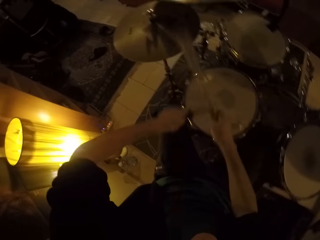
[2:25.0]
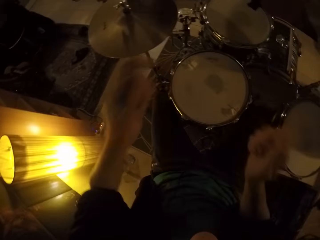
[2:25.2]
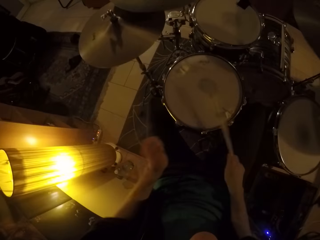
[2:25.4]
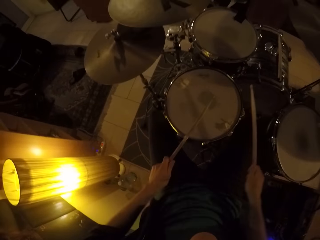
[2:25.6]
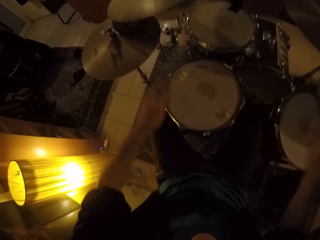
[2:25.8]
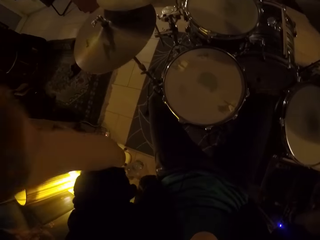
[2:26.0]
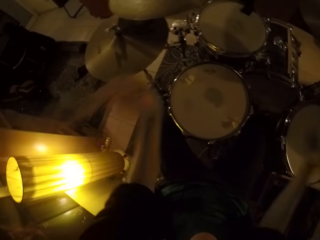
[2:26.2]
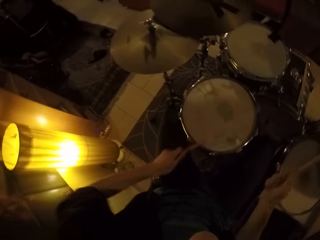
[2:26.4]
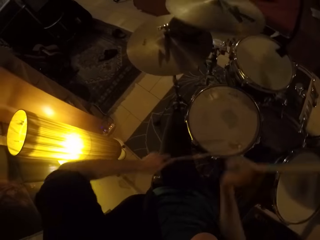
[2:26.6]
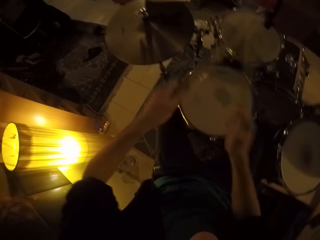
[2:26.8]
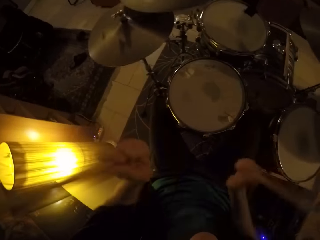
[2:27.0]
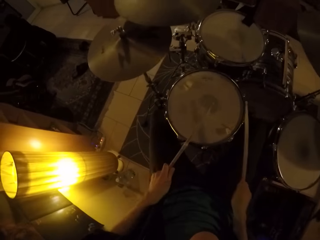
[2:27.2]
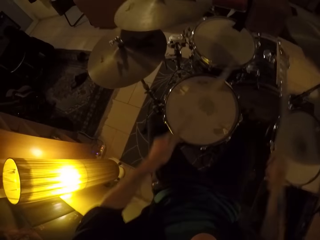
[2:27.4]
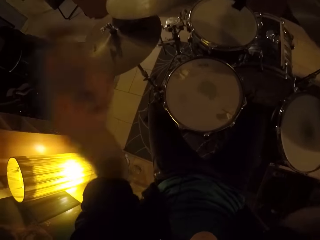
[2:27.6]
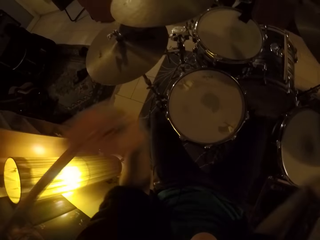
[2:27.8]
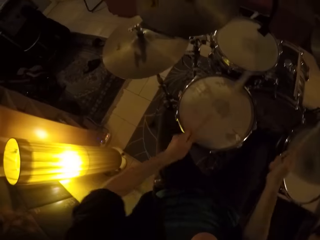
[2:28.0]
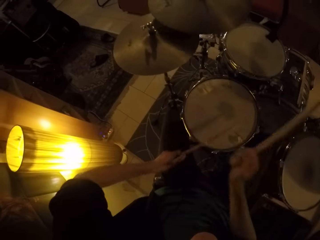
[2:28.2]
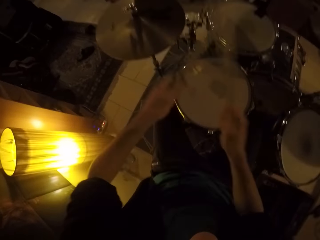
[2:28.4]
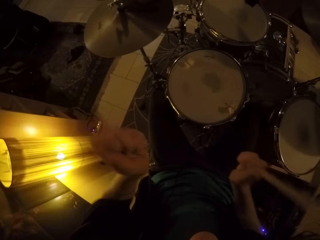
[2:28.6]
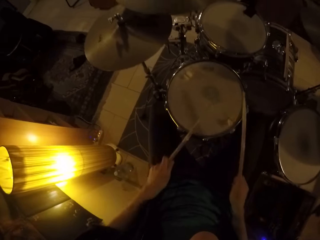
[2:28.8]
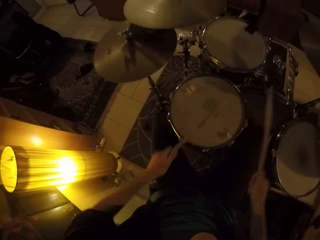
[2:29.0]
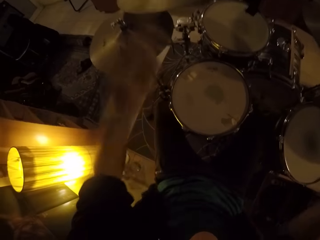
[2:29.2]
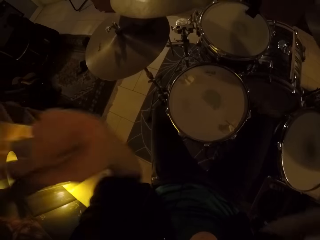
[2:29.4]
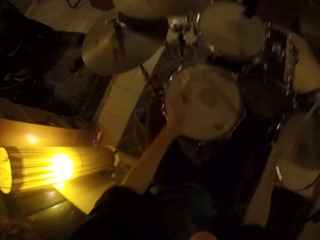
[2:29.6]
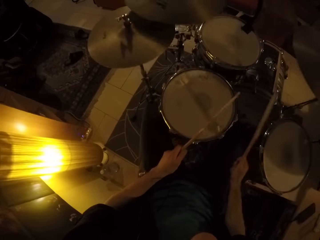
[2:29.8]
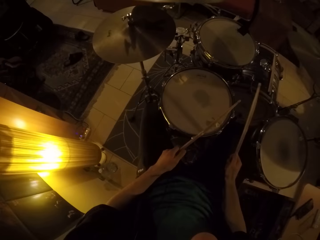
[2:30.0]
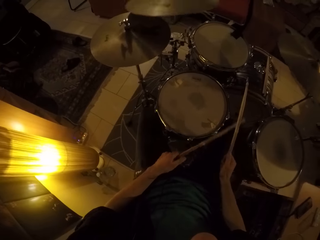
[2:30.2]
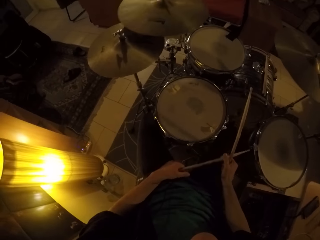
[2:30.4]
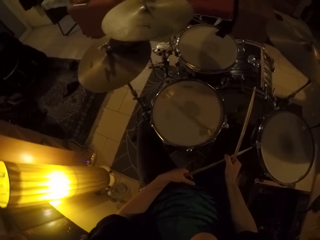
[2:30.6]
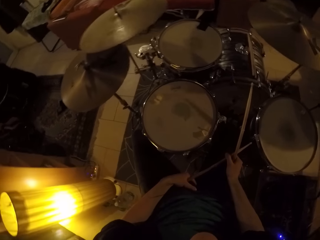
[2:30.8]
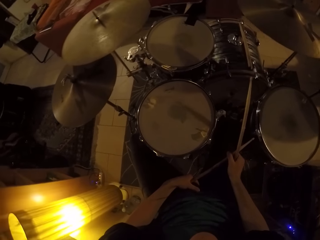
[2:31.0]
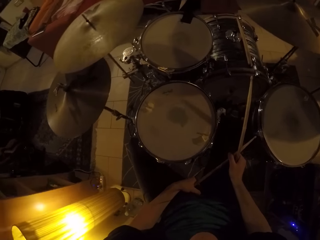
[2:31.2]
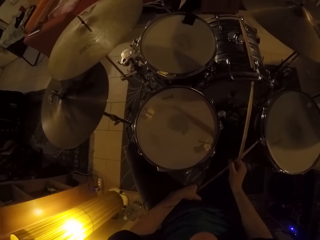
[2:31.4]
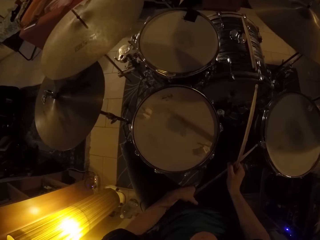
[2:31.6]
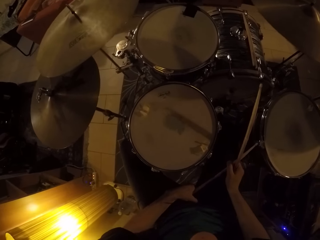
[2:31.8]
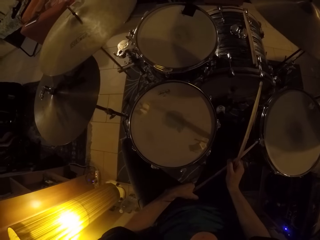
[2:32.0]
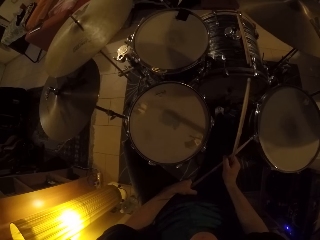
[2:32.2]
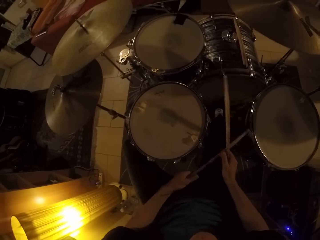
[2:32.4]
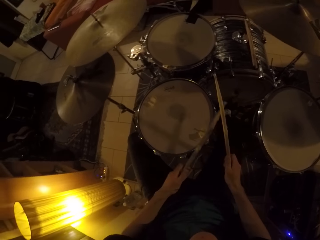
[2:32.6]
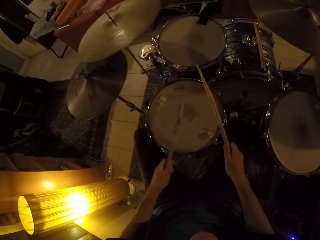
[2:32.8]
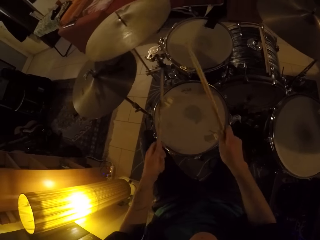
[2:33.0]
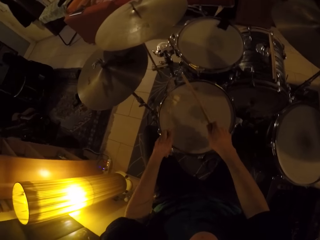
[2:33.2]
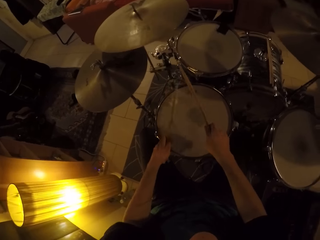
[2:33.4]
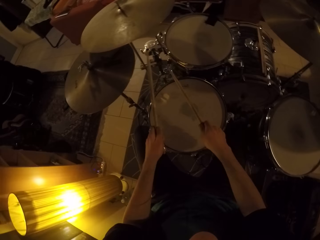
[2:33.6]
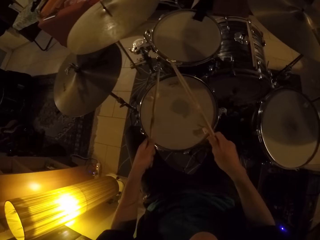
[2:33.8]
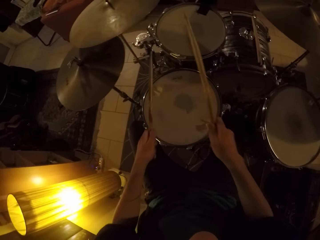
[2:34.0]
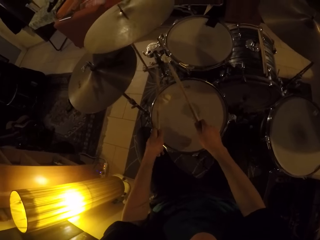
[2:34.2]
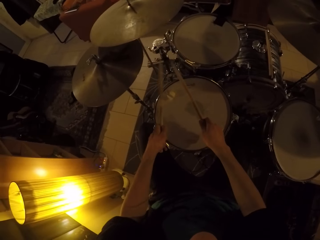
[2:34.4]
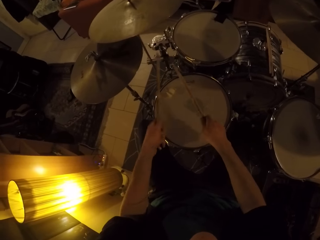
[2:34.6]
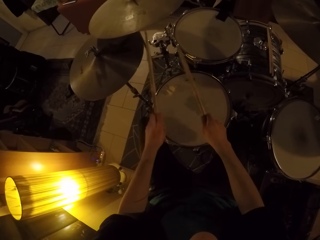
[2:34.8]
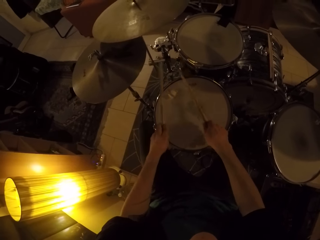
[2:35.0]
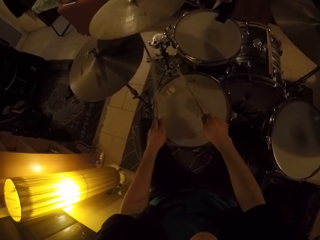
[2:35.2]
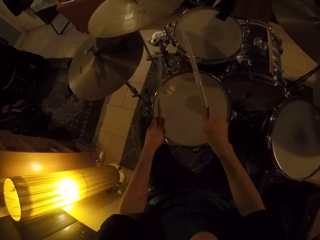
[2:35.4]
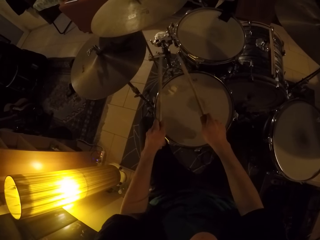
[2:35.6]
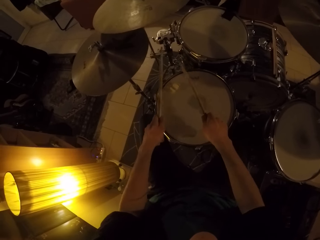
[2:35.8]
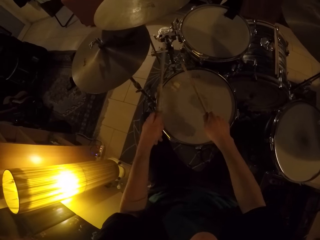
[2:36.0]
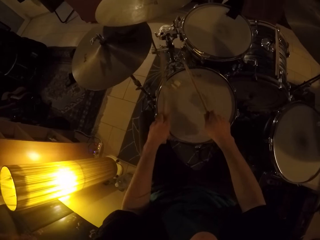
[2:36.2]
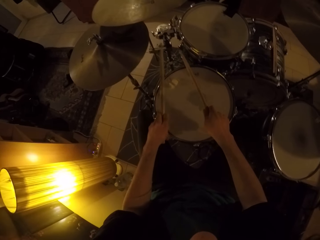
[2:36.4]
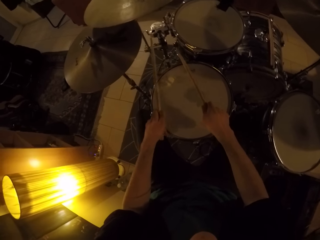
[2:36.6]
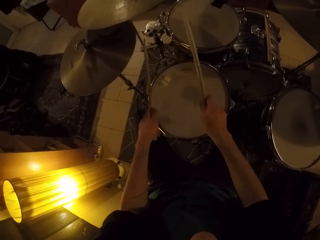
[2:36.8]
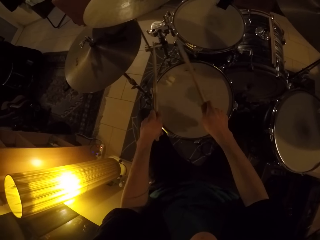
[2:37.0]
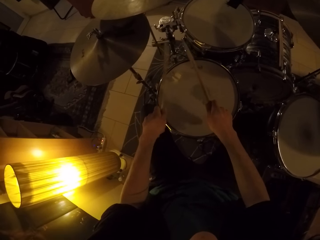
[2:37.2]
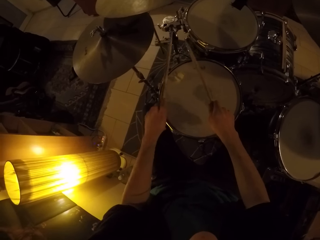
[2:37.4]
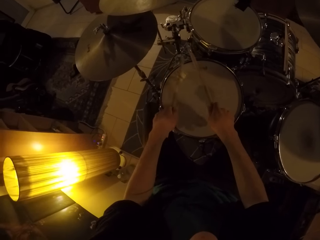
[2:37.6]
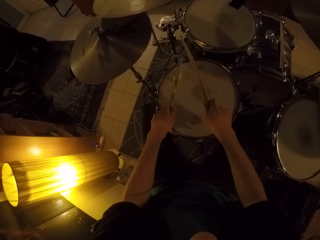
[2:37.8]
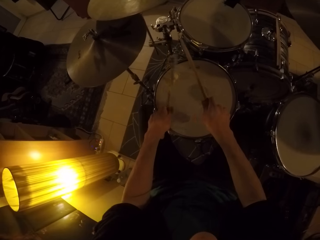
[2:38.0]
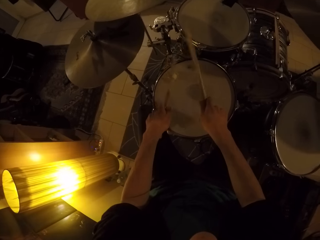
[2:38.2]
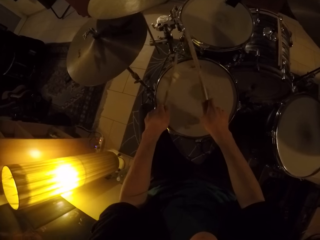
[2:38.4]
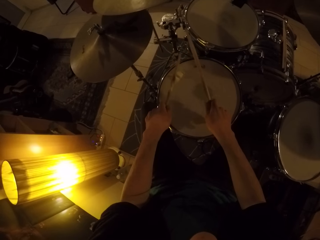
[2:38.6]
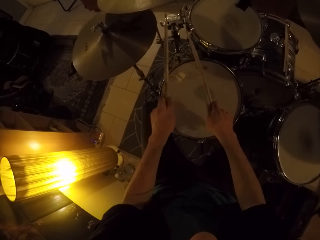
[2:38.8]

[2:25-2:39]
The camera wearer hits drum cymbals with drum sticks. They hit a drum cymbal with the right hand drum stick. They hit a tom drum with the left hand drum stick. They raise their hands with the drumsticks. They hit a snare drum with the drum sticks. They raise their hands with the drumsticks. They hit the drum cymbals with the drum sticks. They hold the drum sticks in their hands. They raise their hands with the drumsticks. They hit the snare drum with the drum sticks.

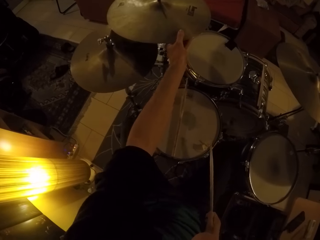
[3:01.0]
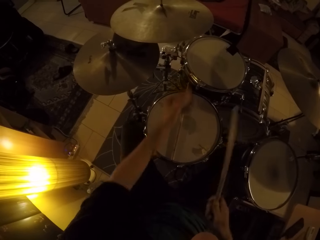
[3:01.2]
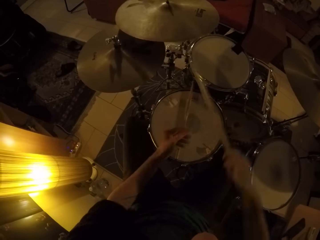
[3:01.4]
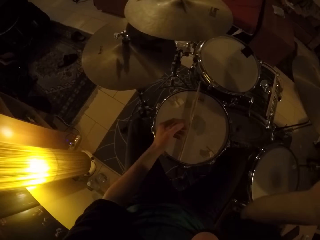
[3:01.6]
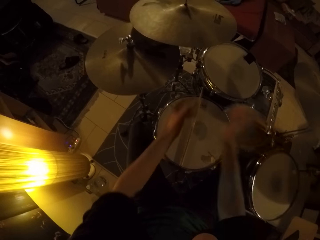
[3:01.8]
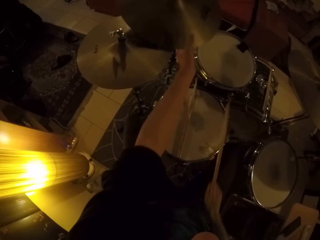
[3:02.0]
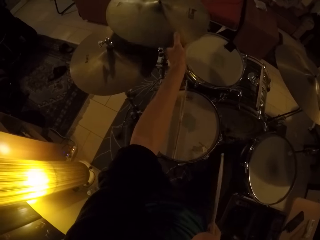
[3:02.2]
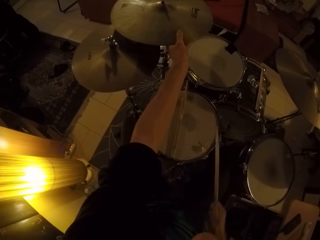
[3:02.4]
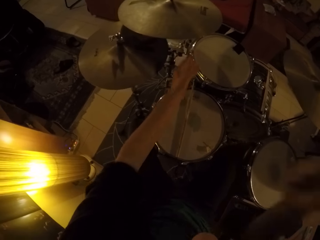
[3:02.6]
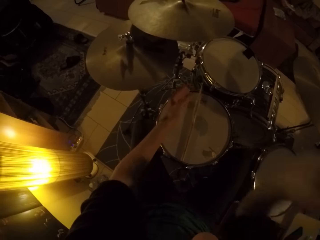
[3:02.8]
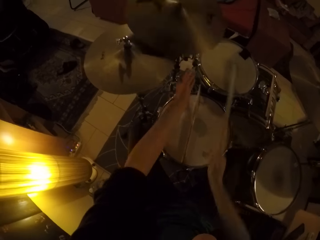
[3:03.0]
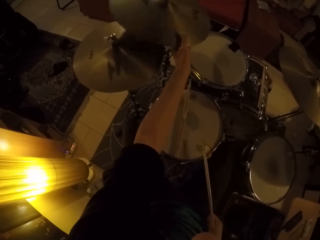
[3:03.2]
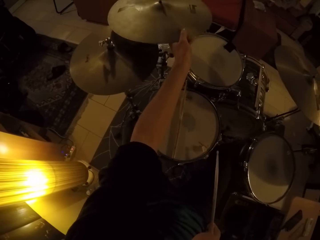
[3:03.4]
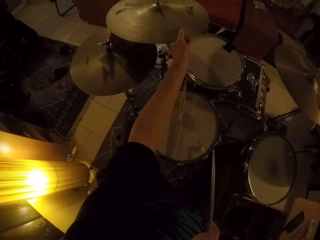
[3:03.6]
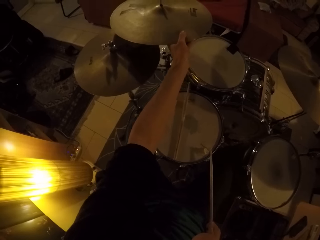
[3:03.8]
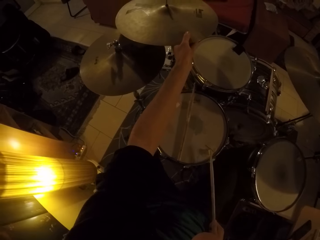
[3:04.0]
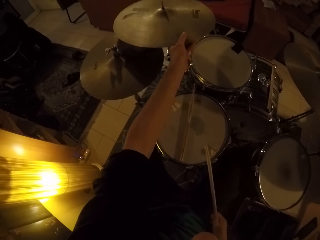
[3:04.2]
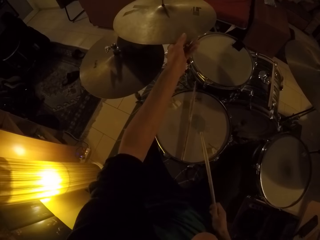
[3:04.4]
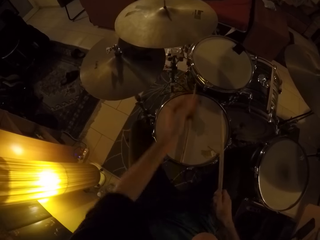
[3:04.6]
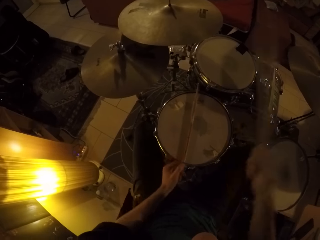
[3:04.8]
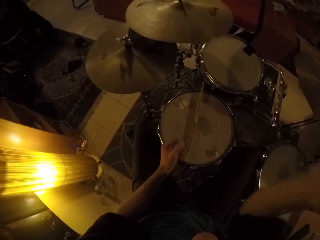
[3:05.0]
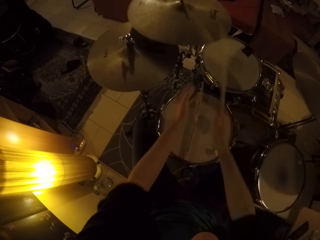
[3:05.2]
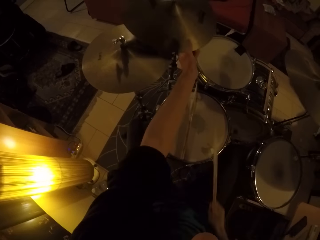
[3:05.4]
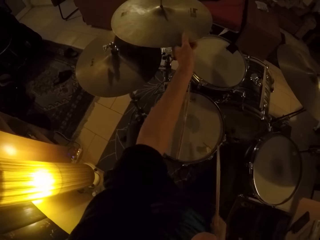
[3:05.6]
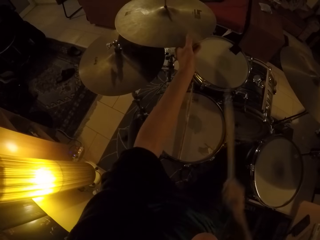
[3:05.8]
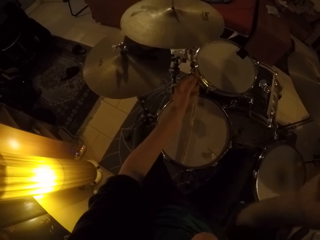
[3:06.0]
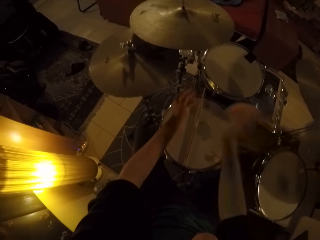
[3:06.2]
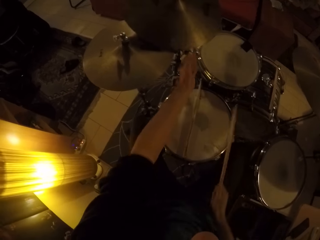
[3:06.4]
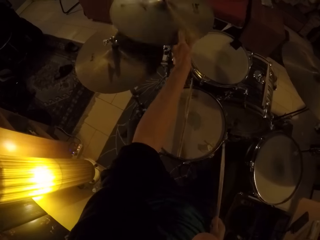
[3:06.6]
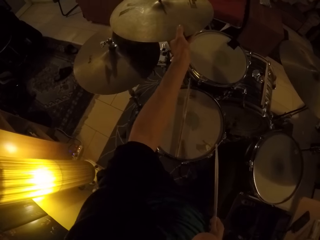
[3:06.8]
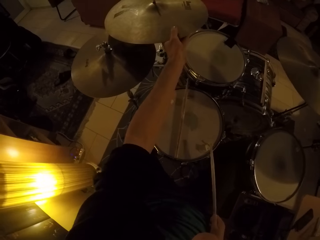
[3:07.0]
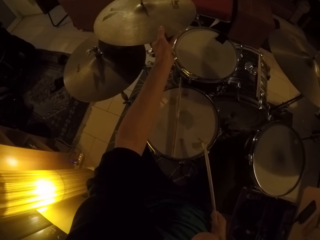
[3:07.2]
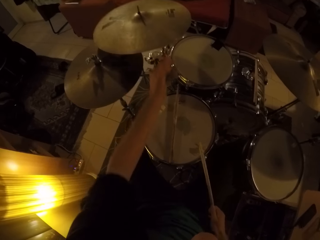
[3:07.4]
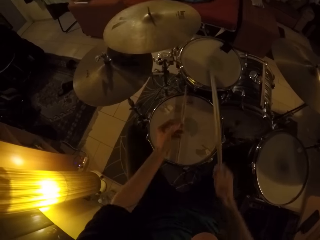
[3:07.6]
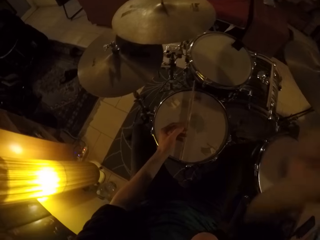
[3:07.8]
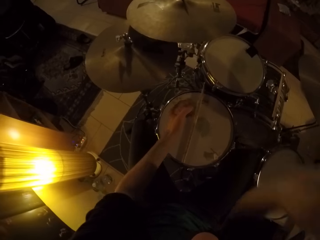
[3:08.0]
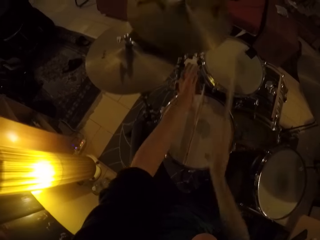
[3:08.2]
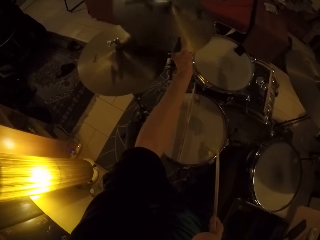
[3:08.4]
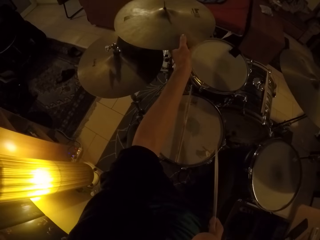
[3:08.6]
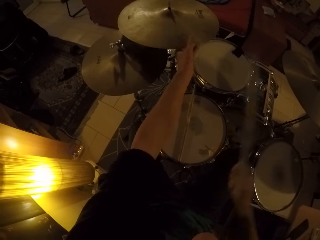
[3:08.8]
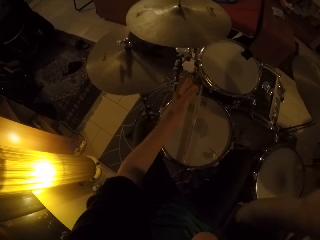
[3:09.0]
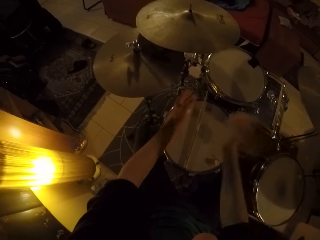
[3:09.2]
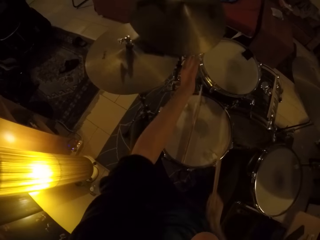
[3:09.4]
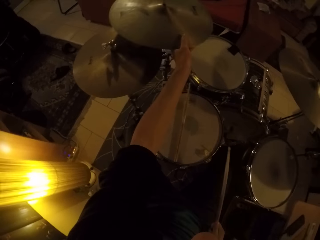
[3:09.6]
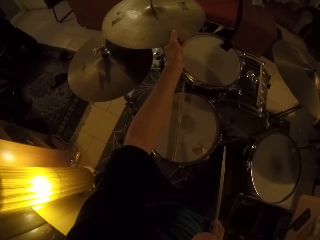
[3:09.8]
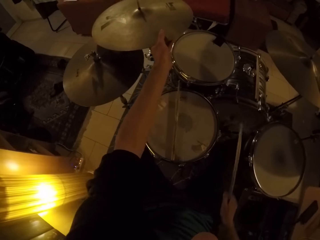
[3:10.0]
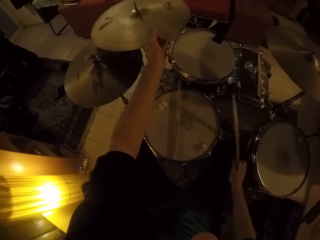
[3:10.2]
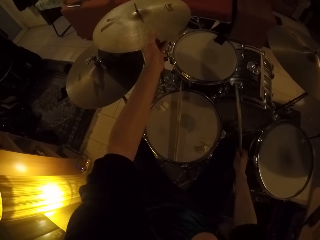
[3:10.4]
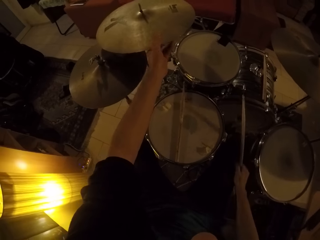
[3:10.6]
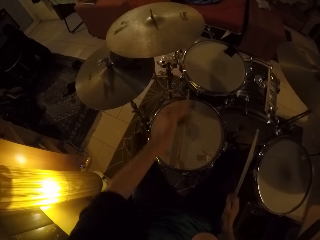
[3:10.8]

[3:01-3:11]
The camera wearer beats the cymbal with the drumstick in his right hand. He holds the cymbal with his left hand. He beats the cymbal with the drumstick in his right hand. He holds the cymbal with his left hand. He beats the cymbal with the drumstick in his right hand. He holds the cymbal with his left hand. He beats the cymbal with the drumstick in his right hand. He holds the cymbal with his left hand. He beats the cymbal with the drumstick in his right hand. He holds the cymbal with his left hand. He beats the cymbal with the drumstick in his right hand. He holds the cymbal with his left hand.
